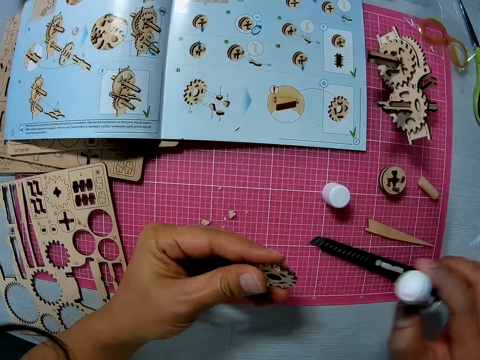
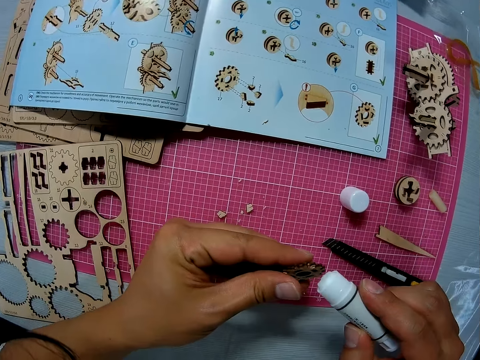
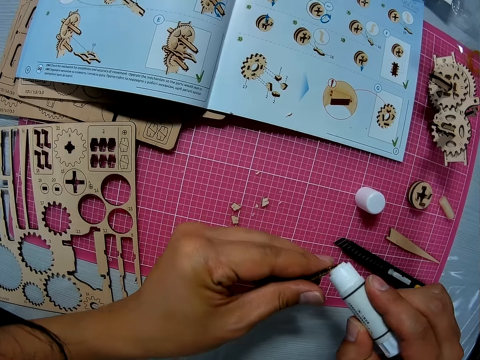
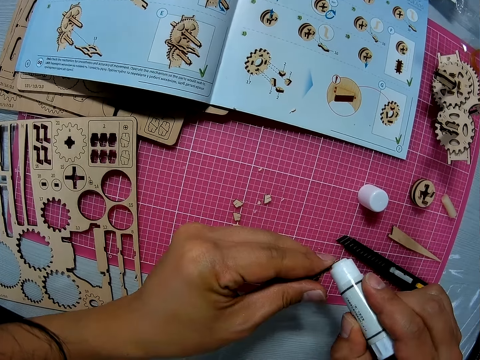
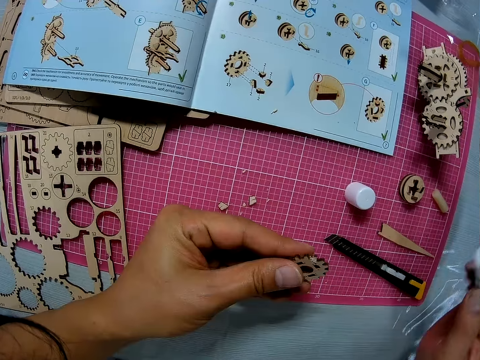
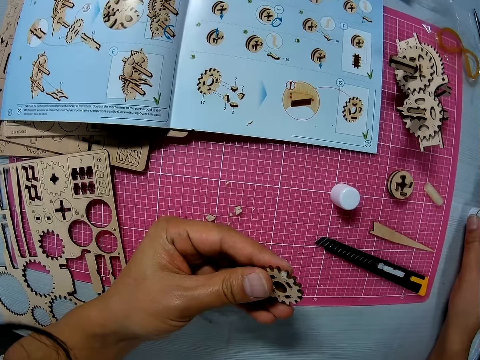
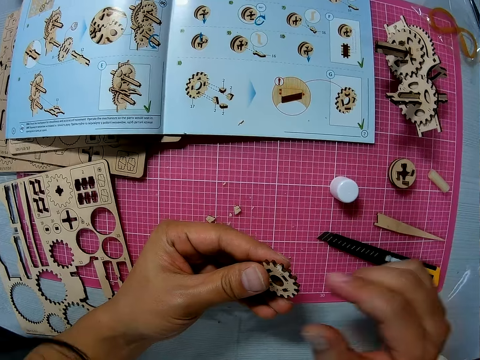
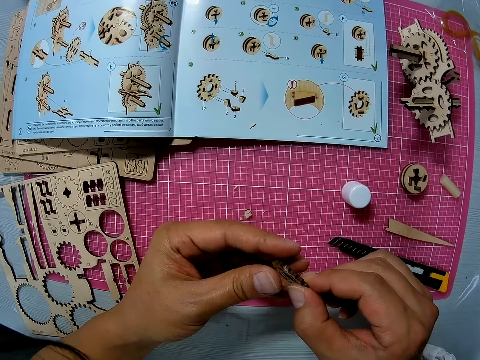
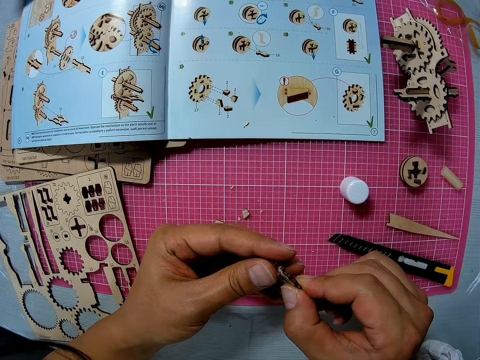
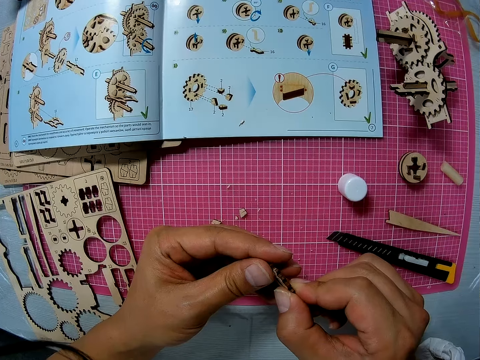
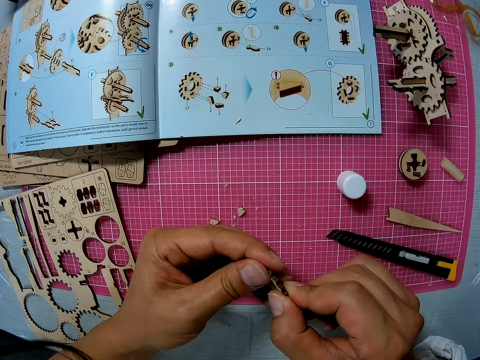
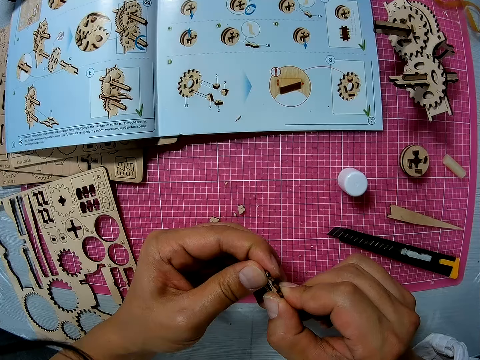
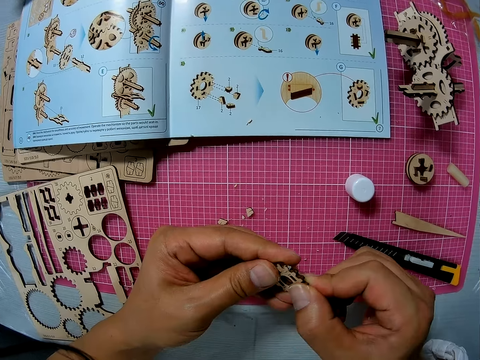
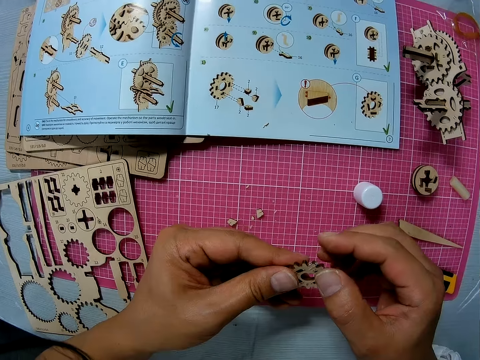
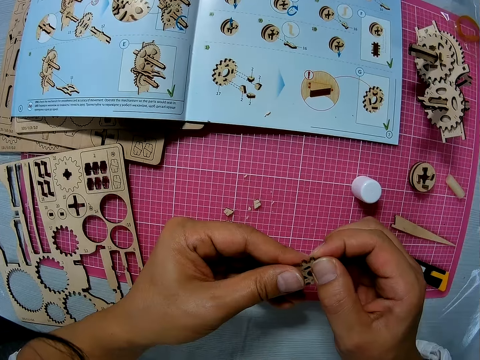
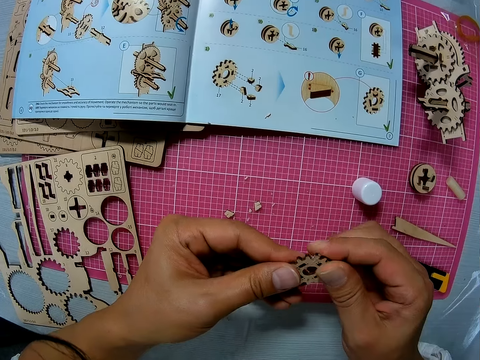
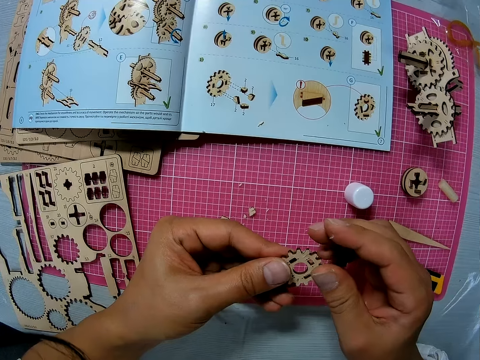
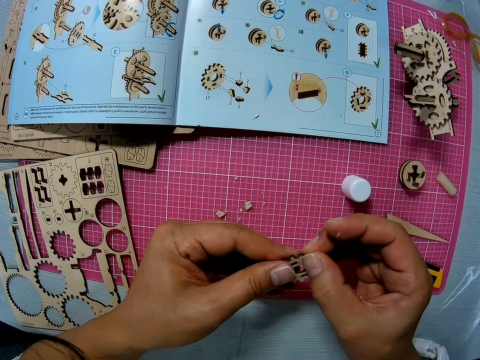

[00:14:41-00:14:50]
The camera wearer picks up the glue stick from the table with his right hand. He fixes the puzzle piece. He applies glue to the piece with the glue stick. He drops the glue stick on the table. He presses the glue to the piece with both hands. He fixes the puzzle piece.

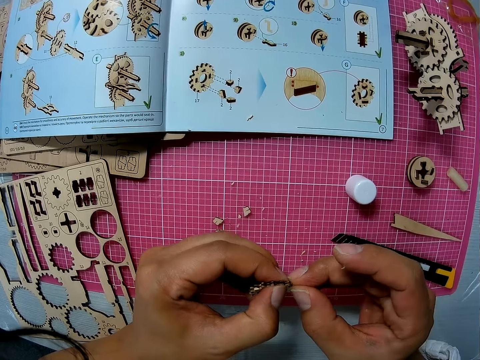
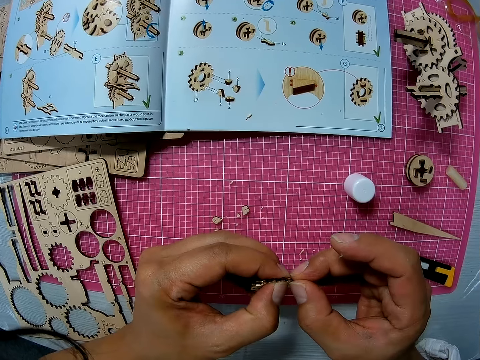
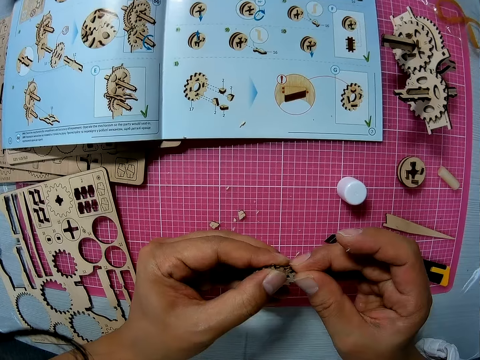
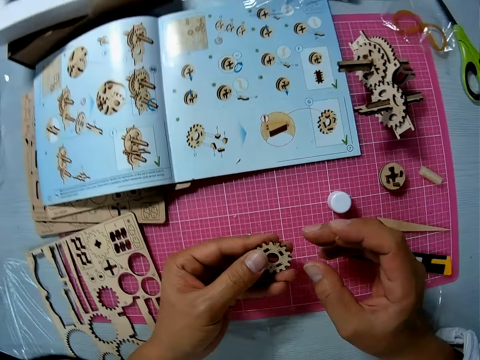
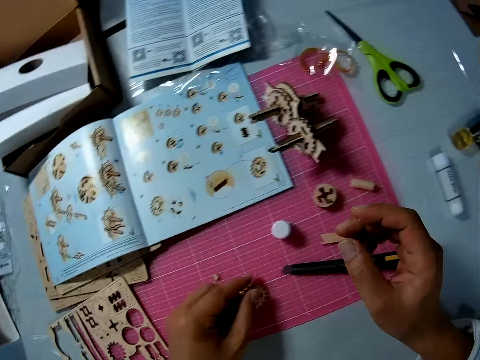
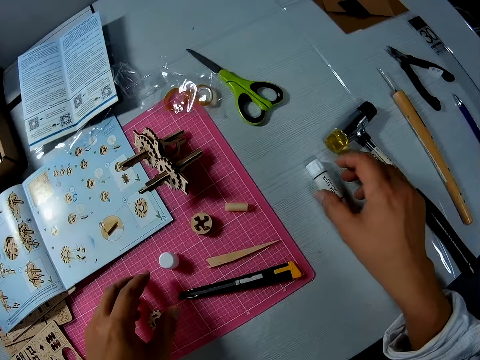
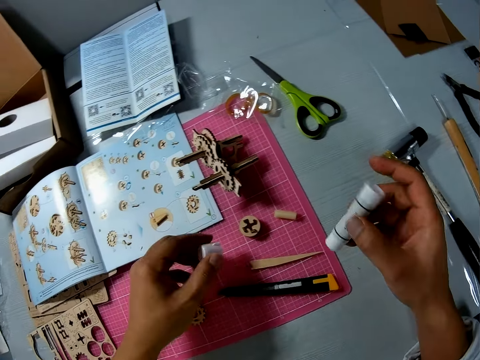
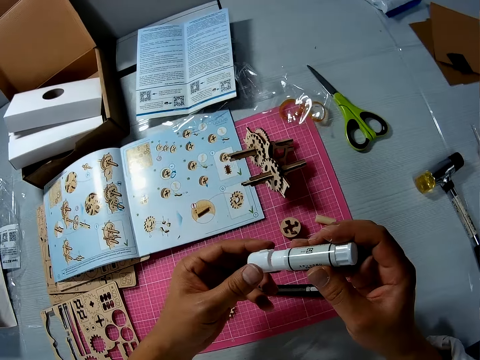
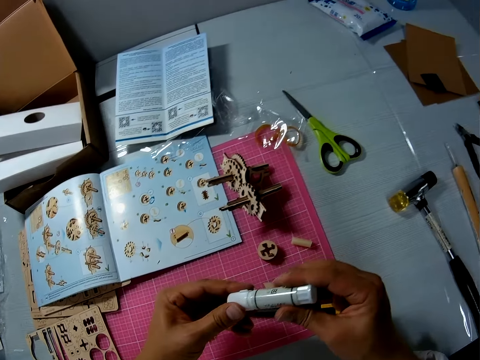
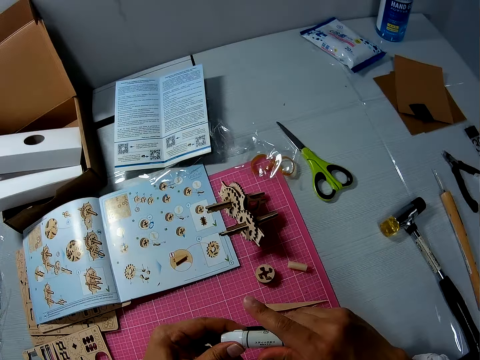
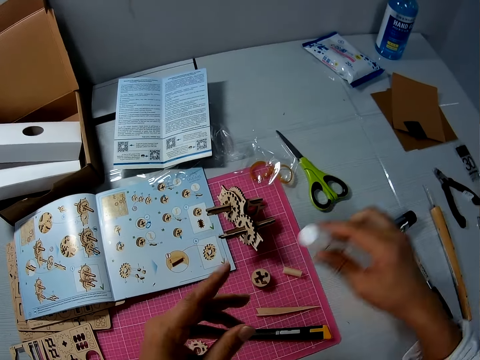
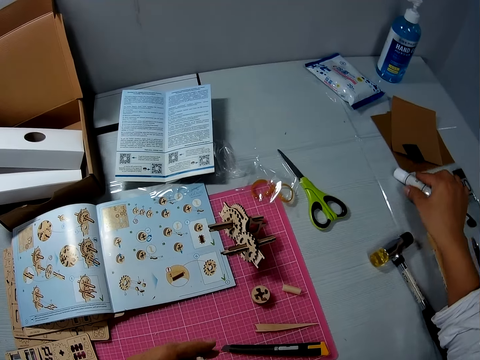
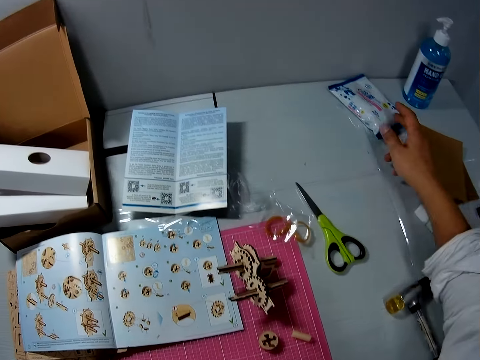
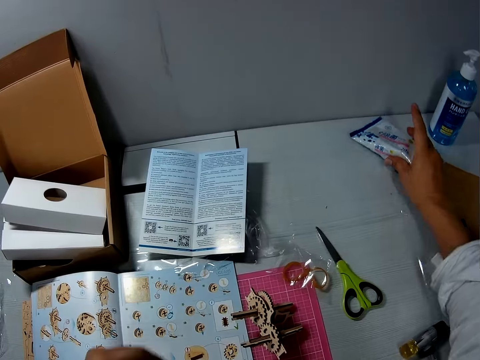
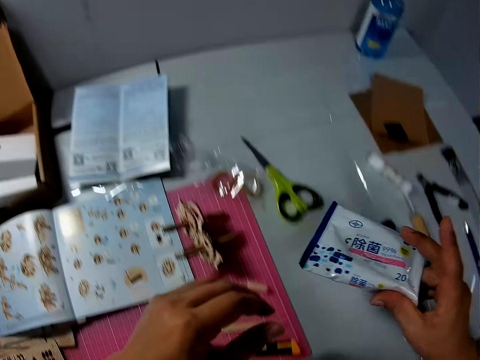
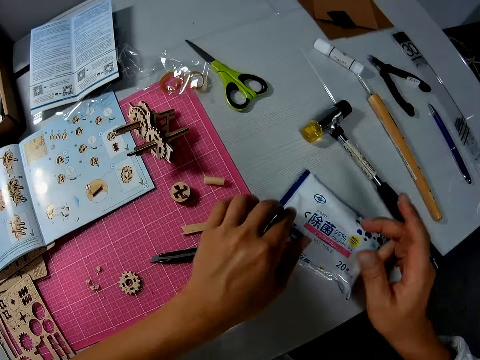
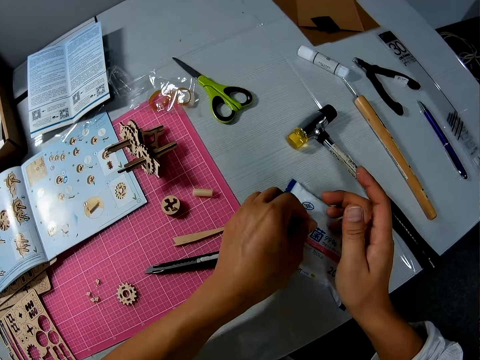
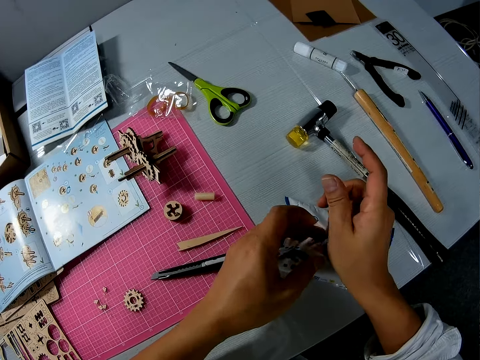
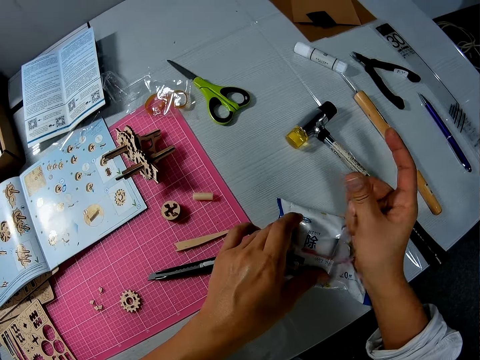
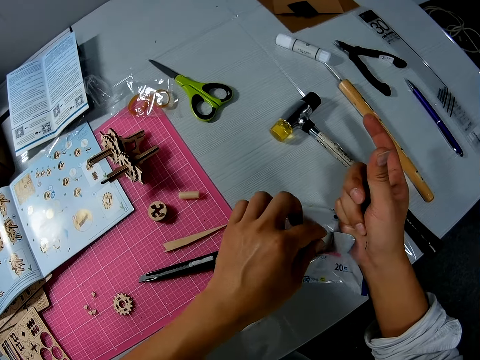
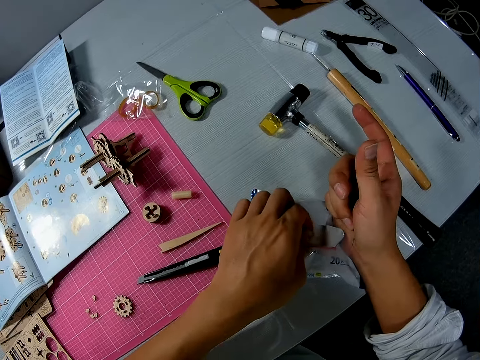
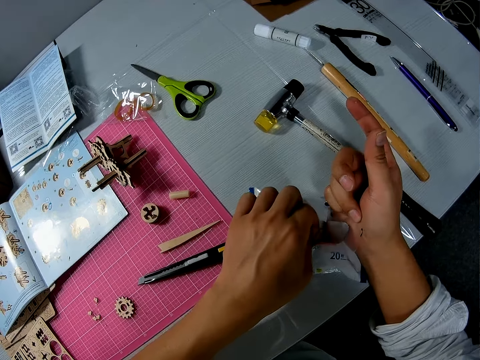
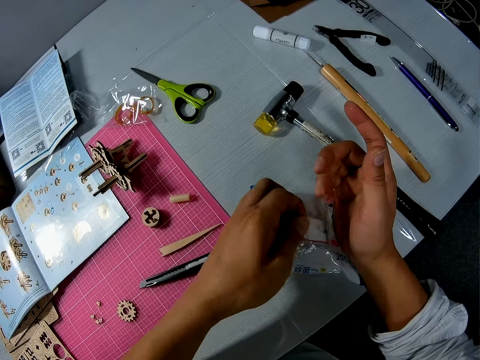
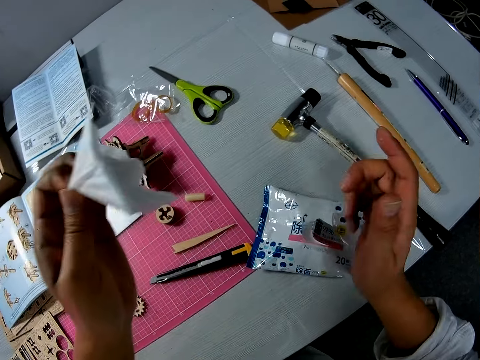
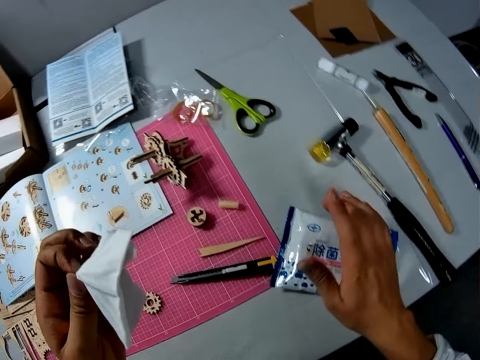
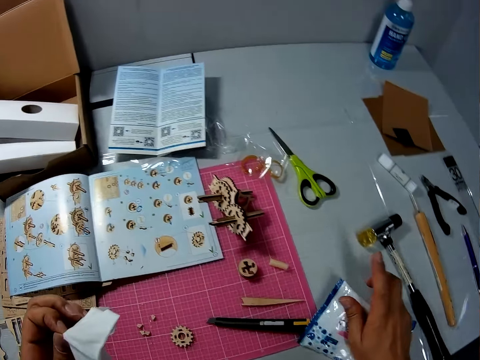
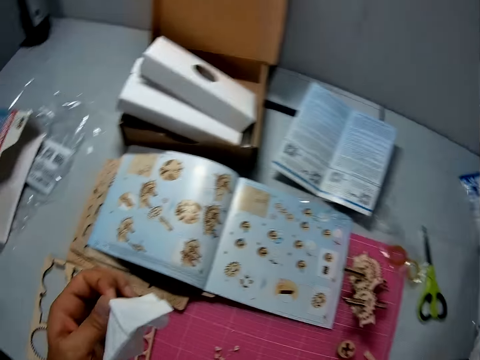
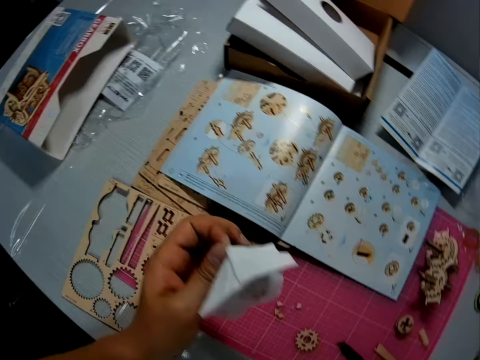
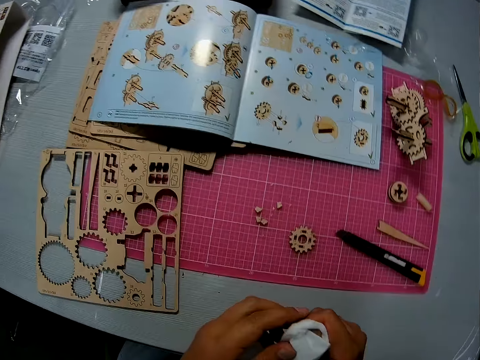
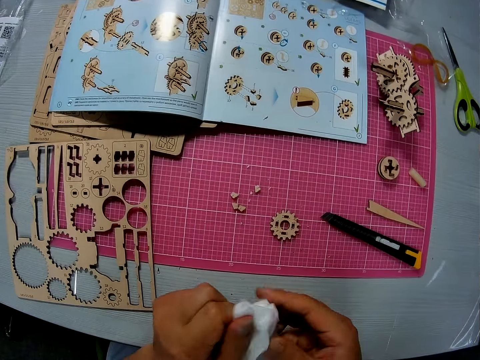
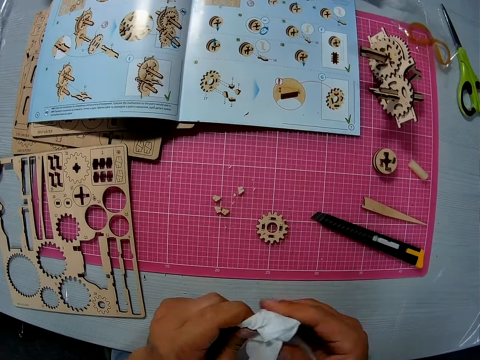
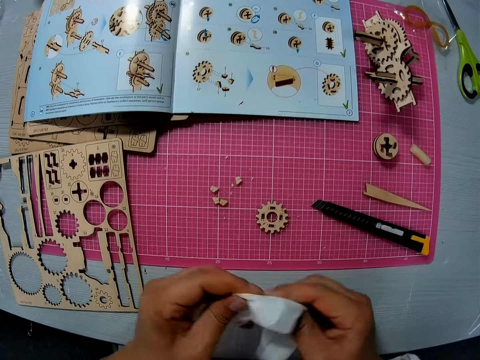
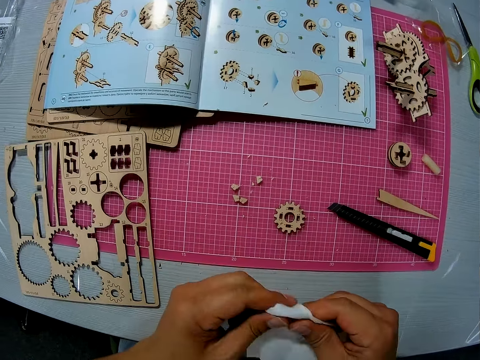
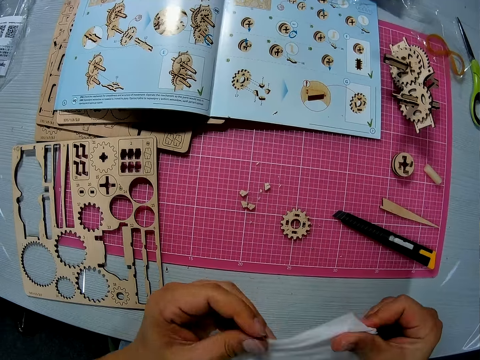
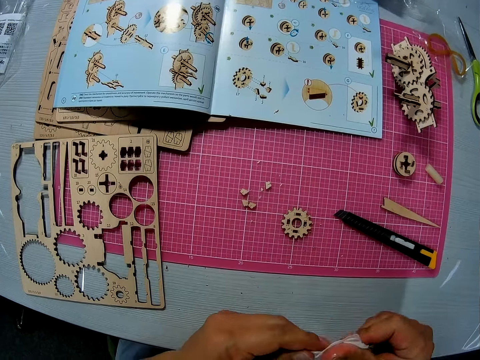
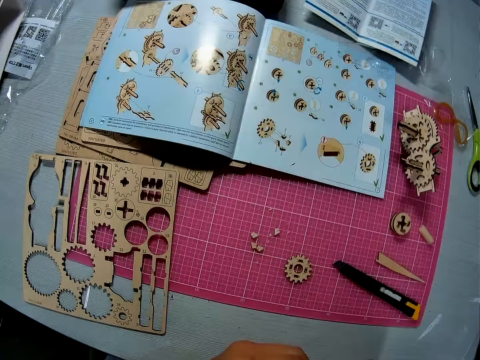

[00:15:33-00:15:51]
The camera wearer drops the piece on the cutting sheet with his left hand. He picks up the glue stick from the table with his right hand. He picks the glue stick cover from the cutting sheet with his left hand. He covers the glue stick with its cover. He drops the glue stick on the table. He picks up a pack of sanitizing wipes. He drops the pack of sanitizing wipes on the table. He opens the pack of sanitizing wipes. He removes a wipe from inside the pack of sanitizing wipes. He covers the wipes. He returns the pack of sanitizing wipes to its original position with his right hand. He drops the wipes. He cleans both hands with the wipe.
